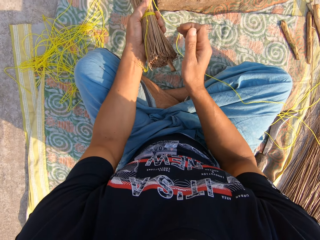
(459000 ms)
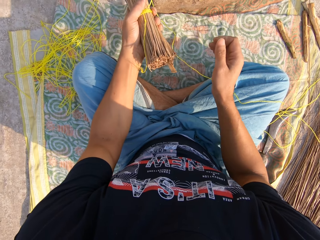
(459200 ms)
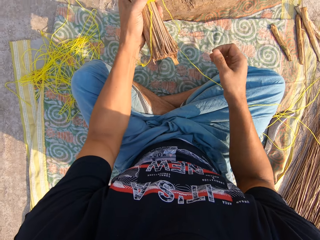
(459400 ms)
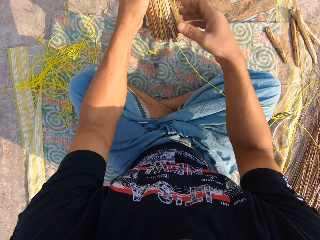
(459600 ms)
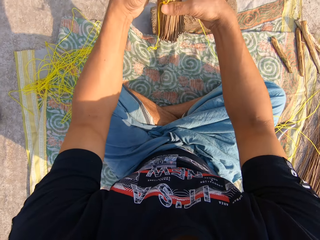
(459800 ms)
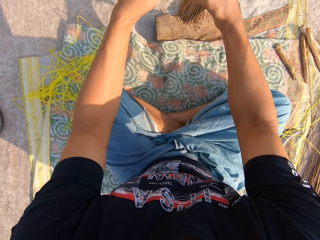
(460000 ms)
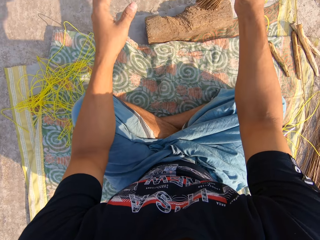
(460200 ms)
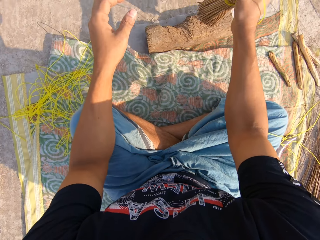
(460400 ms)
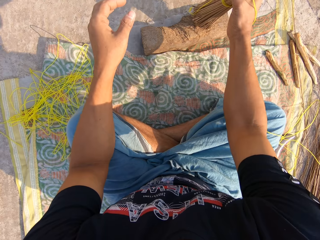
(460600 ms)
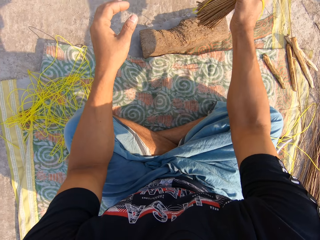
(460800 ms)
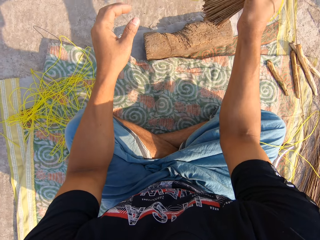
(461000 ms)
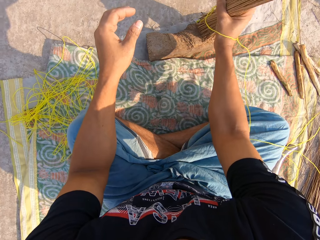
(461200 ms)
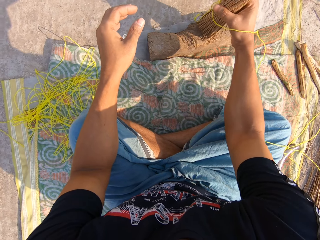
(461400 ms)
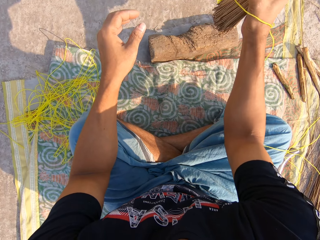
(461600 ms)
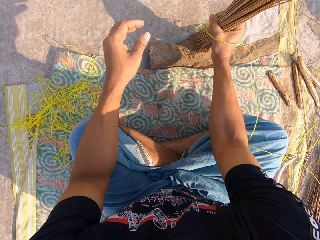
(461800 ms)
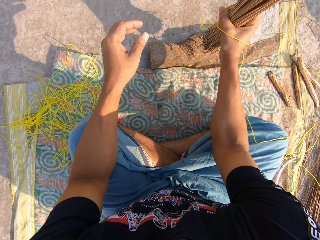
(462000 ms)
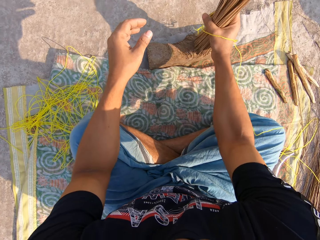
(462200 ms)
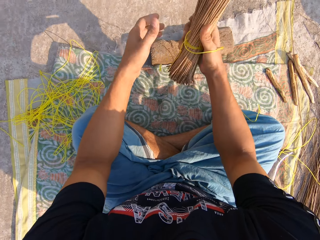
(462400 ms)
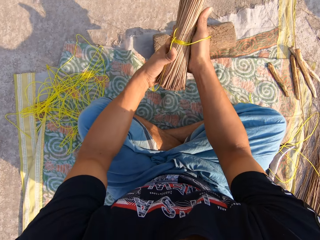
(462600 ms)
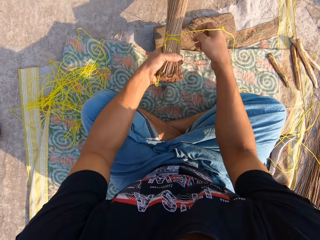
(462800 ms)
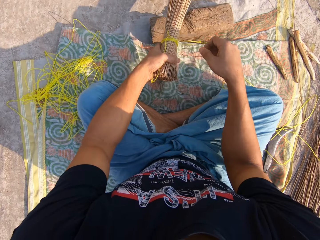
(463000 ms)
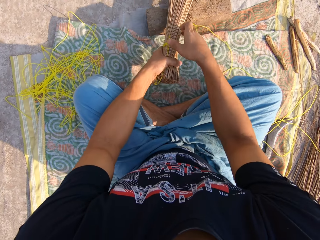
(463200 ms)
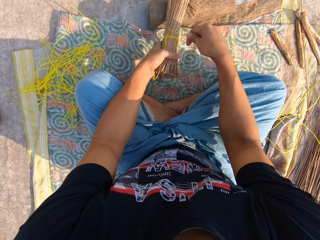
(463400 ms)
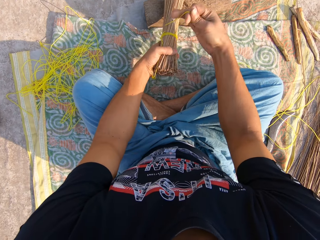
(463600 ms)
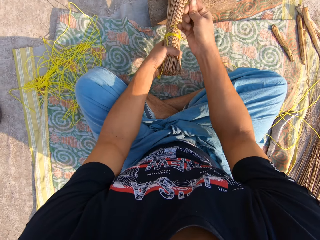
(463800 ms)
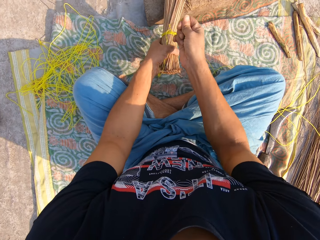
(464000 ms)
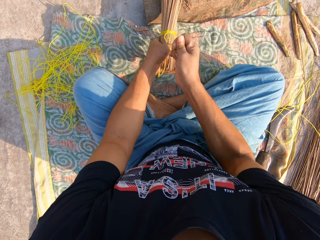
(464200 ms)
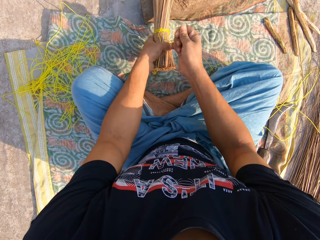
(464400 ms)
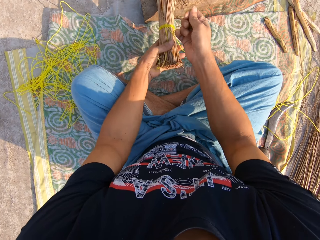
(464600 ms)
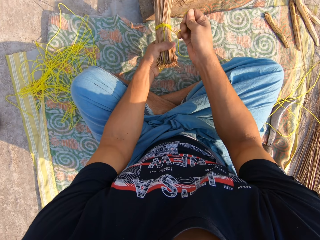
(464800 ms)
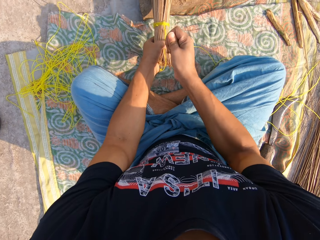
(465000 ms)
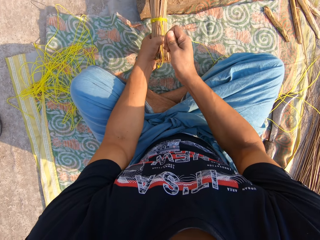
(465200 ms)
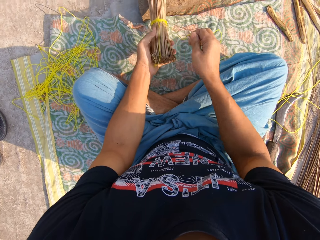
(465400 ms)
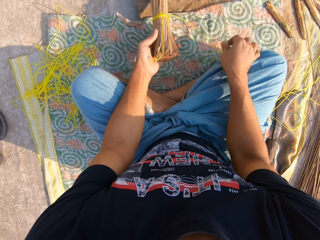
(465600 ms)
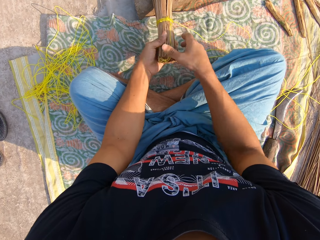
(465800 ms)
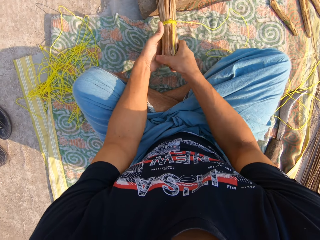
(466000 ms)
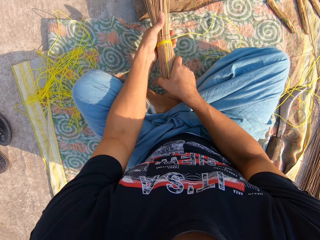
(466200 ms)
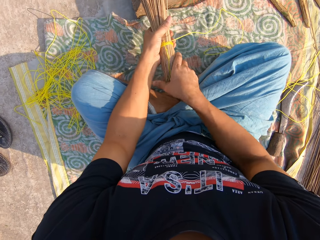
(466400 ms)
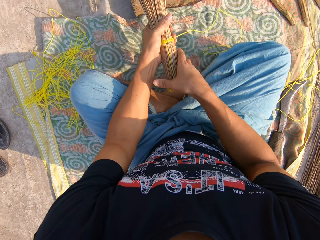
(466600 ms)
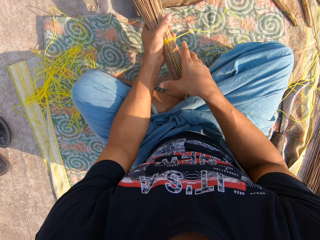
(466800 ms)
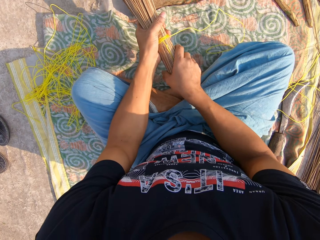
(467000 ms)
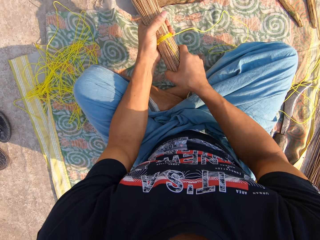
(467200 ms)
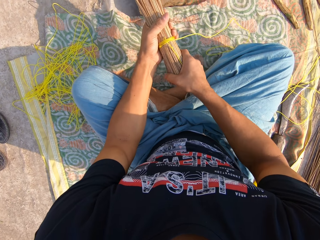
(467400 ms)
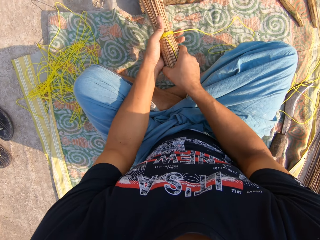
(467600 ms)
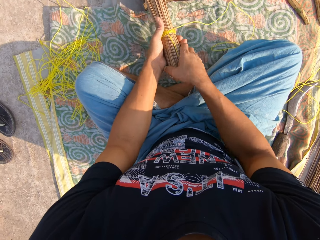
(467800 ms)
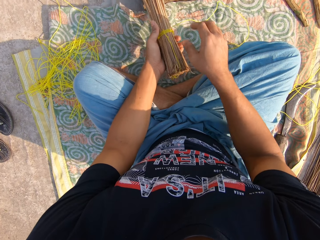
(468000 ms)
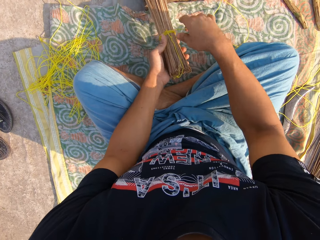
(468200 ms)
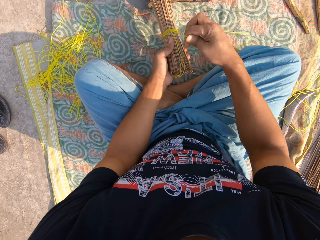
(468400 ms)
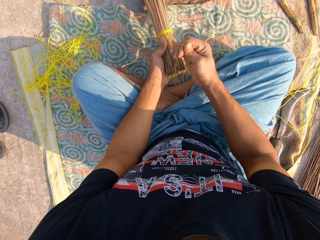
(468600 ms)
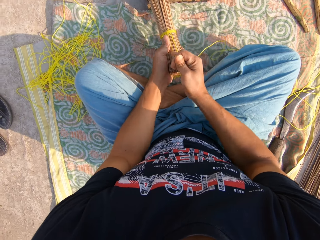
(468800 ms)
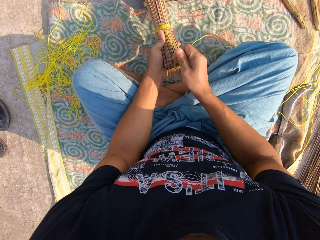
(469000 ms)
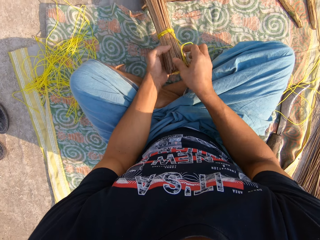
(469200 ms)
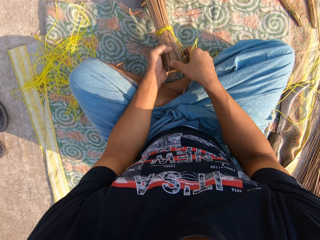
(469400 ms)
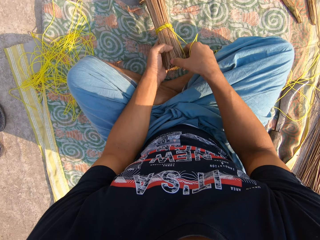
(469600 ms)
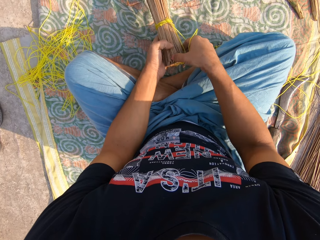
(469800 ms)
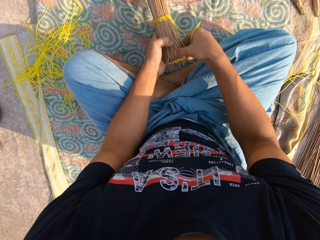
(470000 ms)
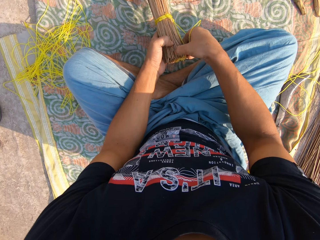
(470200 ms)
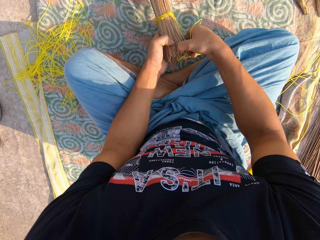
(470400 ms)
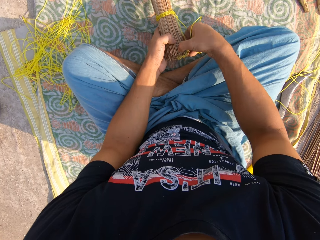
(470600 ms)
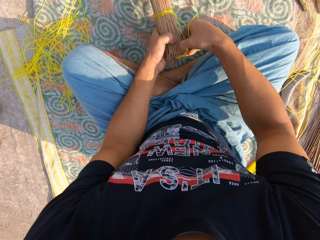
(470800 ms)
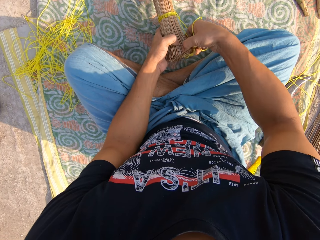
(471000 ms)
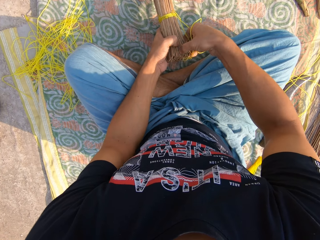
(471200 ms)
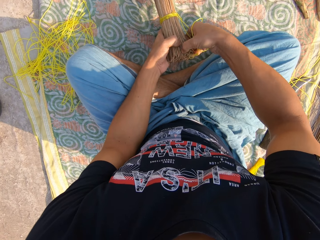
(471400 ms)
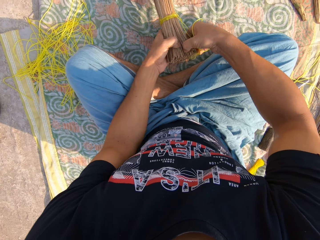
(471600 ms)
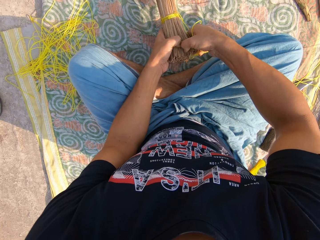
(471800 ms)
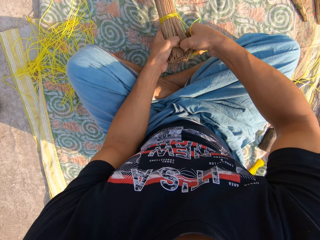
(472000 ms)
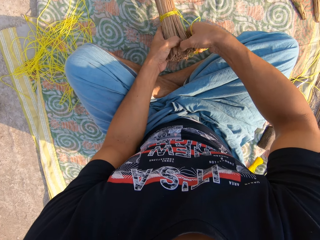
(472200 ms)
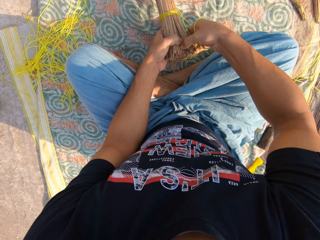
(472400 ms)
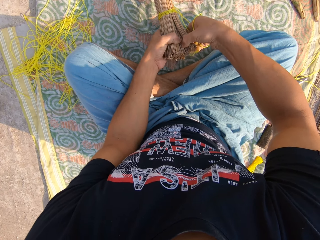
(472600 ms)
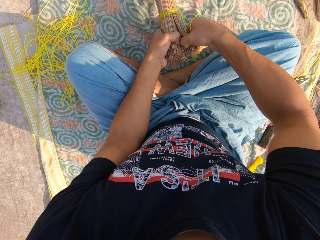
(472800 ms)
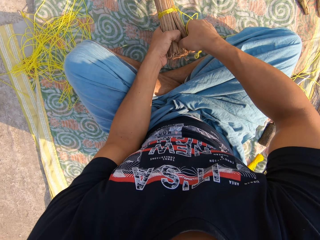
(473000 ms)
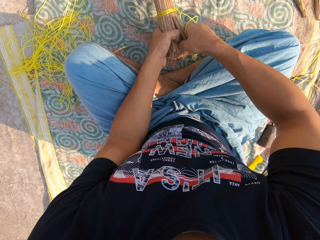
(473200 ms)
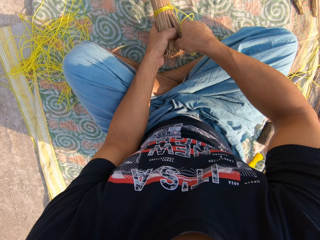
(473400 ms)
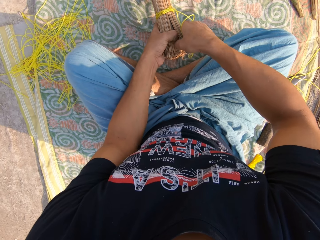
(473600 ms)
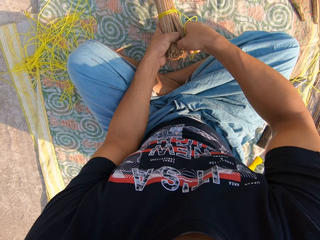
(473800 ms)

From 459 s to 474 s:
The camera wearer hits the broom on the wood. They tighten the rope. They adjust the broom sticks. They tighten the rope. They adjust the broom sticks.

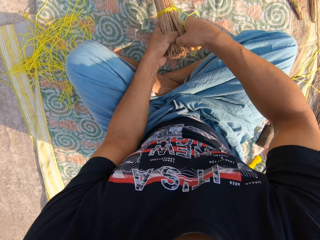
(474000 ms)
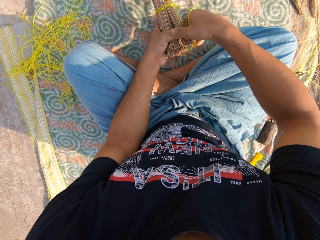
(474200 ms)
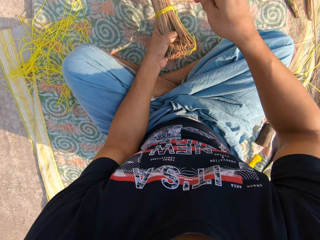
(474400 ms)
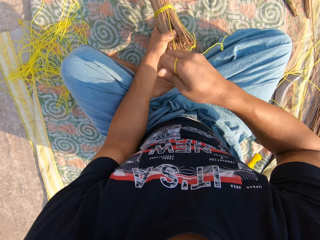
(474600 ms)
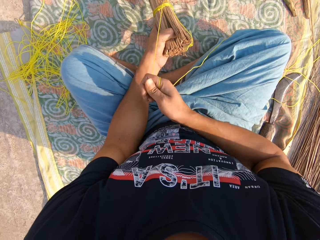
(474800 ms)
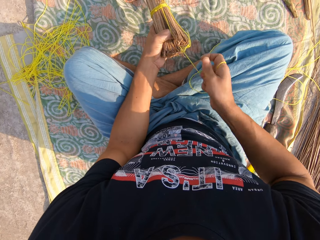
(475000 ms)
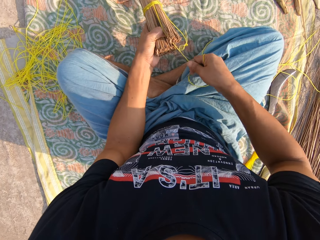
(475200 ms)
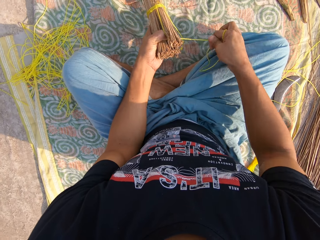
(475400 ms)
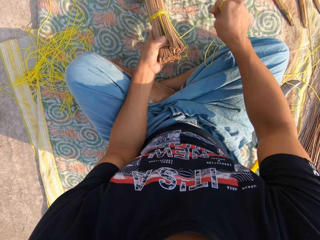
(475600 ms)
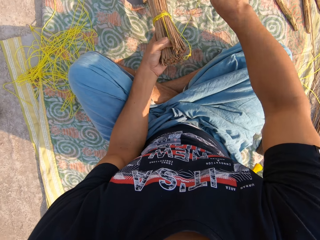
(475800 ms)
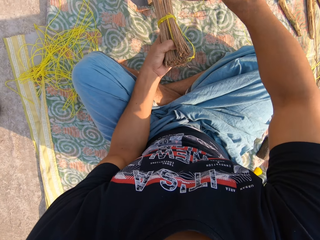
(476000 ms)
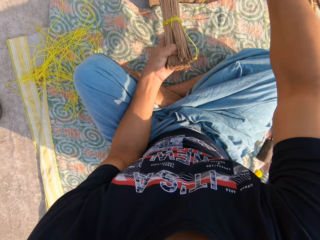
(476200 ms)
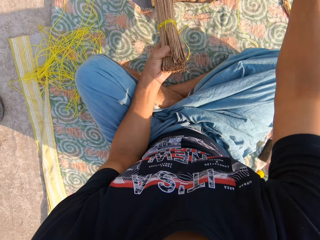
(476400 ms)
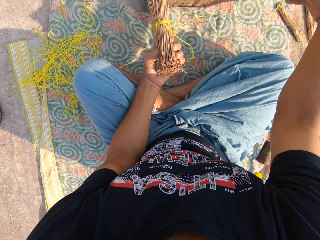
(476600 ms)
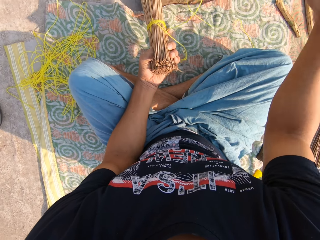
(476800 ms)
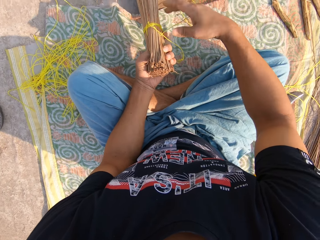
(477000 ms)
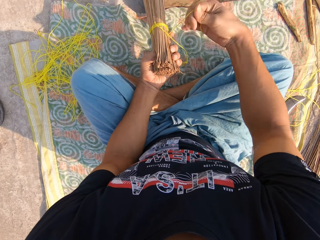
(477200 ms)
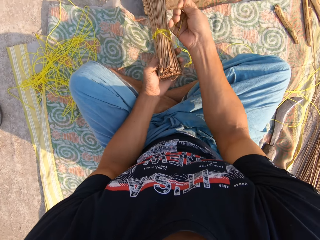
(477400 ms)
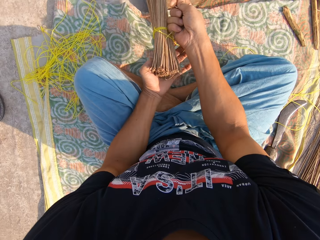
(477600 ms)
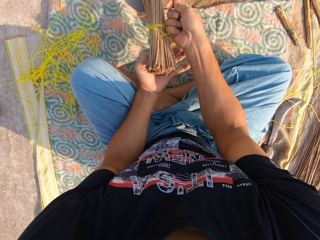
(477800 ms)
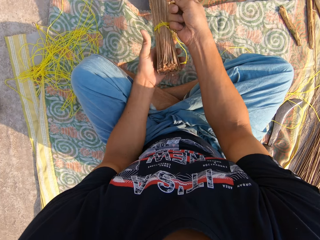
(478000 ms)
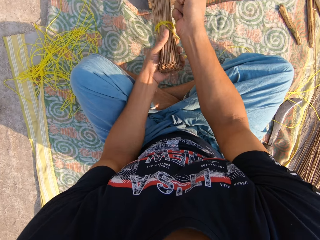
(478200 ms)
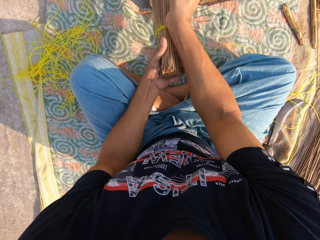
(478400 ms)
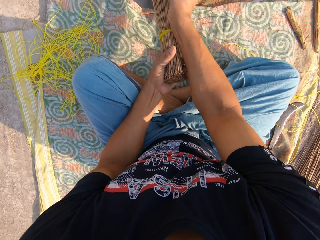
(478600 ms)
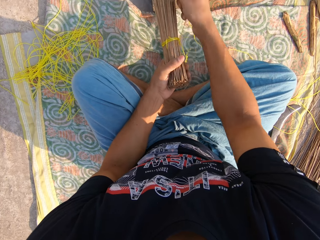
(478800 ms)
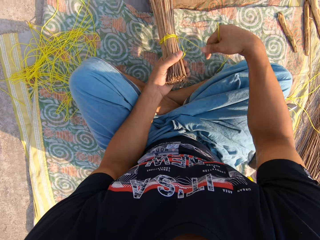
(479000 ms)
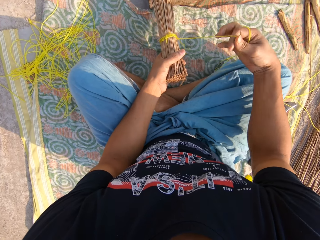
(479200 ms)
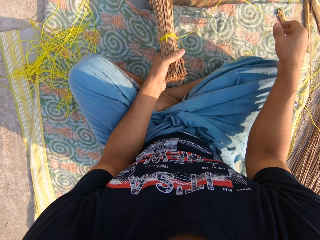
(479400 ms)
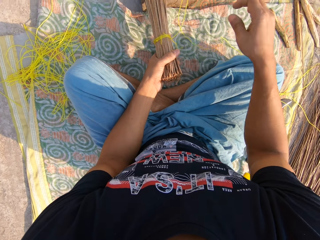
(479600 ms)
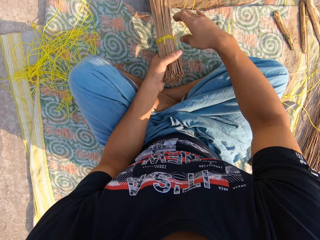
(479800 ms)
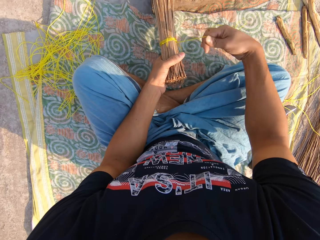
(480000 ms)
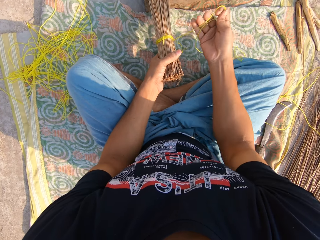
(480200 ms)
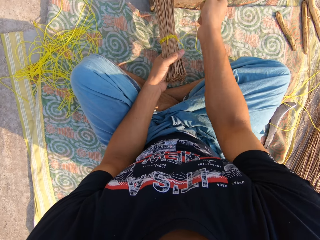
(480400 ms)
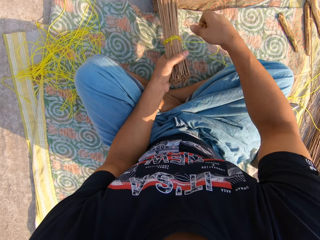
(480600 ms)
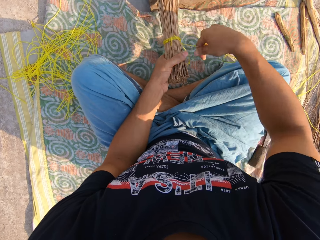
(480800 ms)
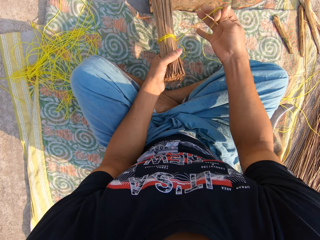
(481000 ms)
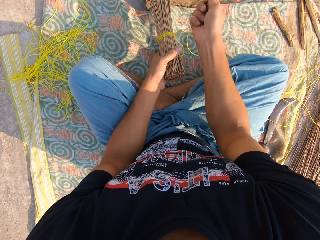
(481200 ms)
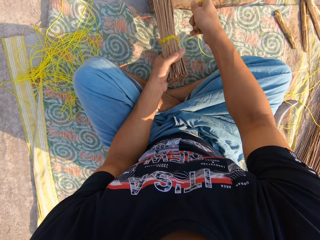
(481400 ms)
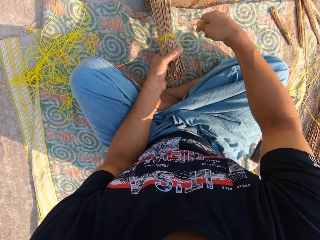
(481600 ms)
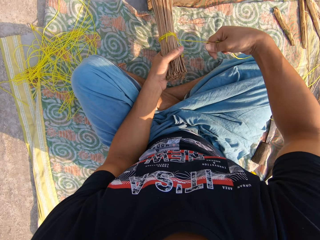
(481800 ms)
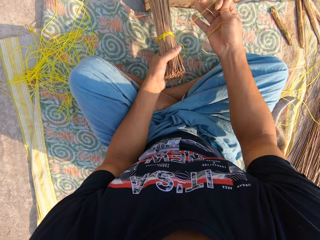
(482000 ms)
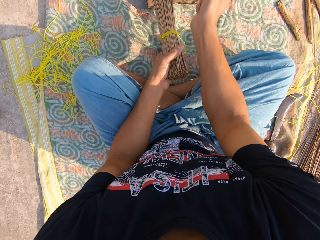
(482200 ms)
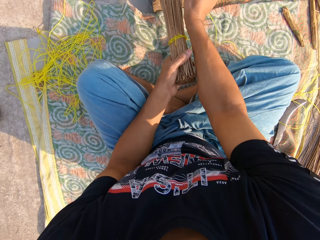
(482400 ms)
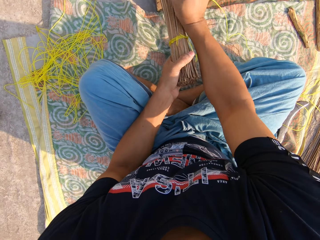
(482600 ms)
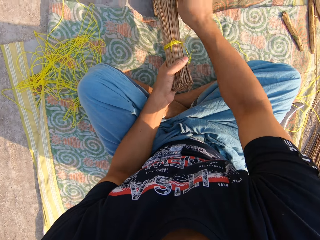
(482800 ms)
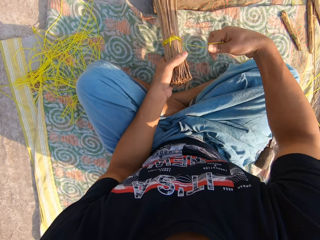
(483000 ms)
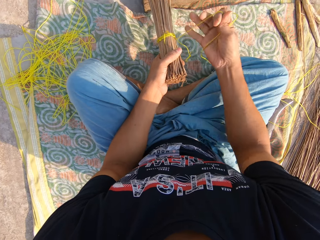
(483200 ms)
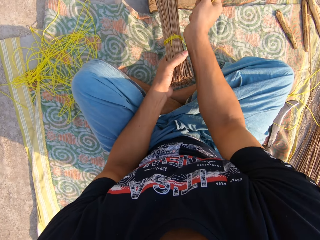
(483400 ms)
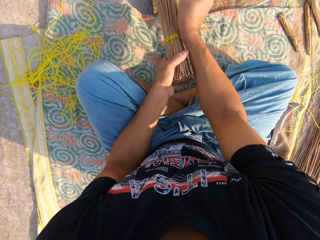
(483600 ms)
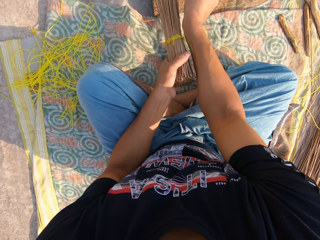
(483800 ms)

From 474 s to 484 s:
The camera wearer ties the rope around the broom sticks. They tighten the rope.
